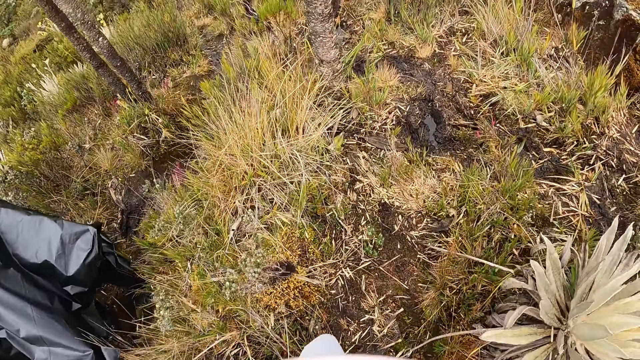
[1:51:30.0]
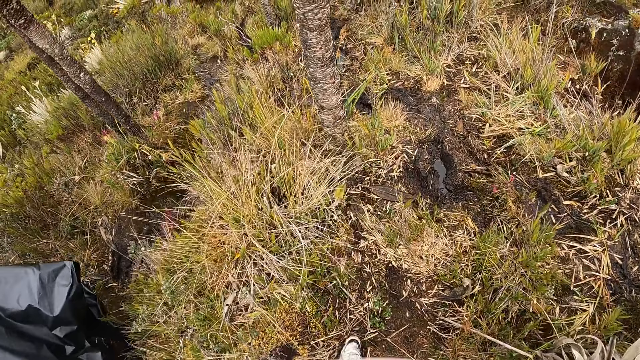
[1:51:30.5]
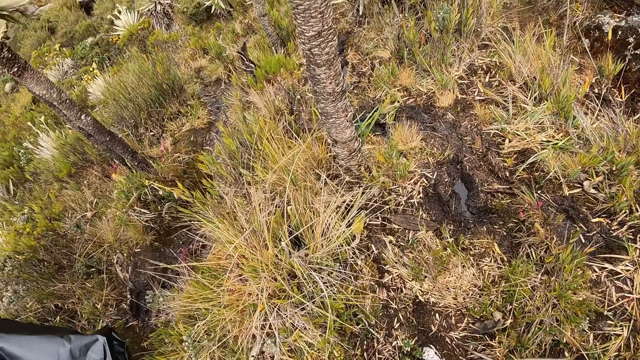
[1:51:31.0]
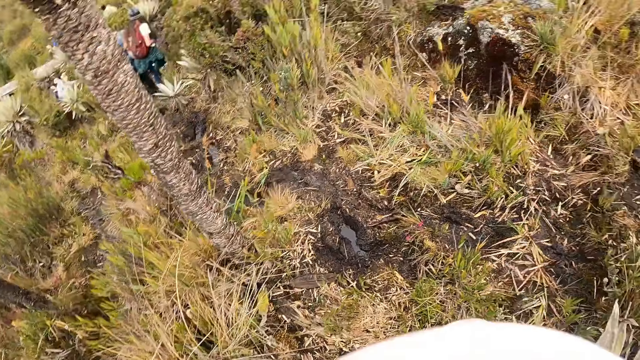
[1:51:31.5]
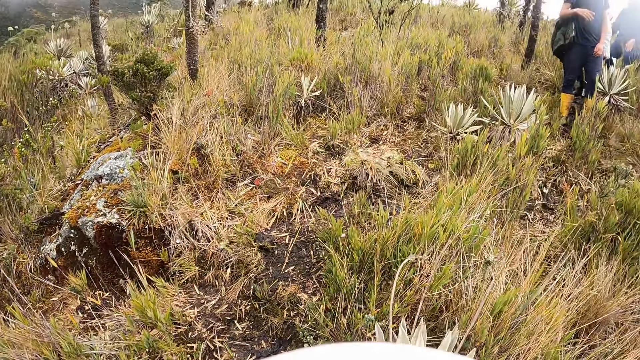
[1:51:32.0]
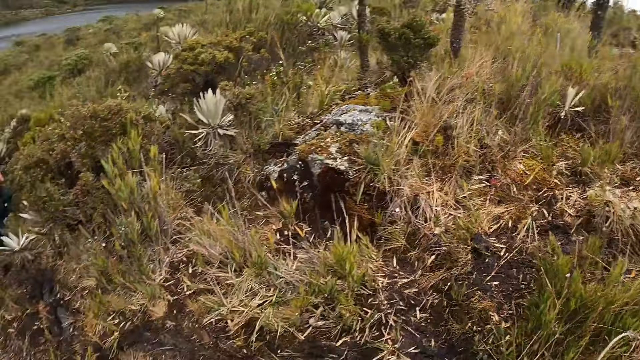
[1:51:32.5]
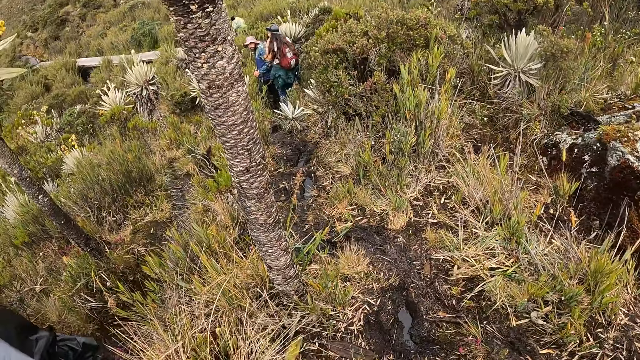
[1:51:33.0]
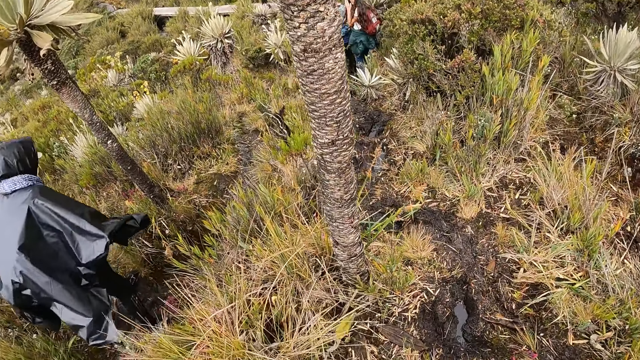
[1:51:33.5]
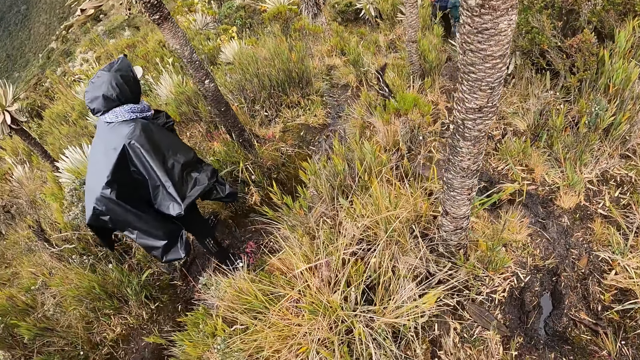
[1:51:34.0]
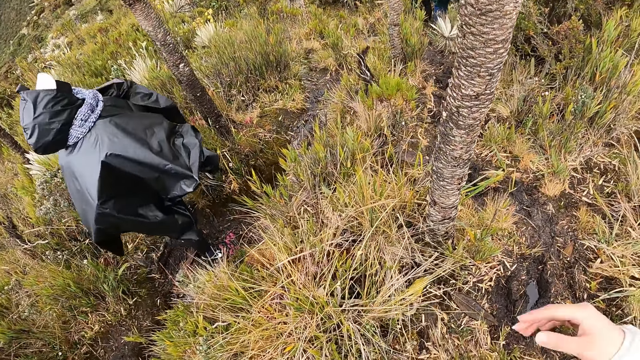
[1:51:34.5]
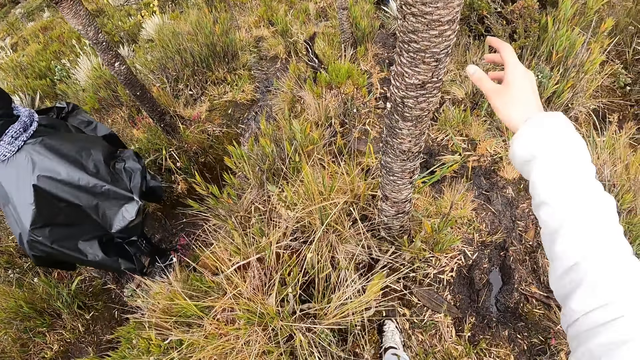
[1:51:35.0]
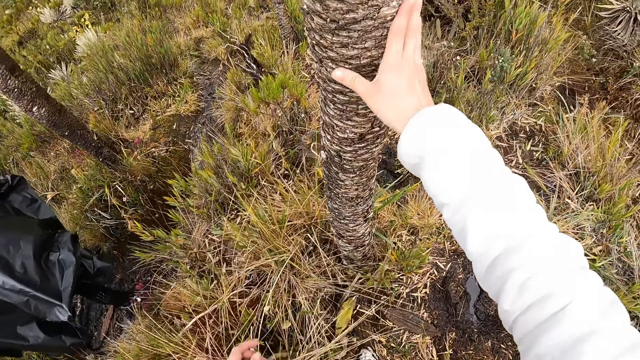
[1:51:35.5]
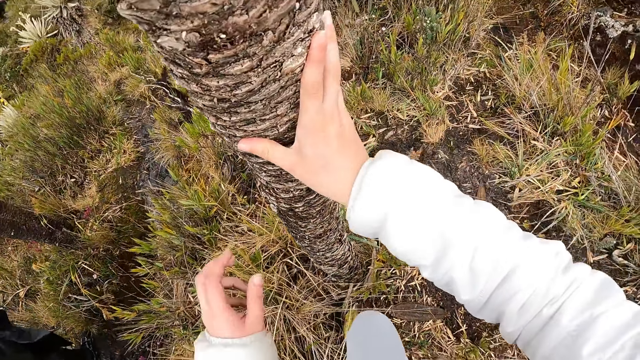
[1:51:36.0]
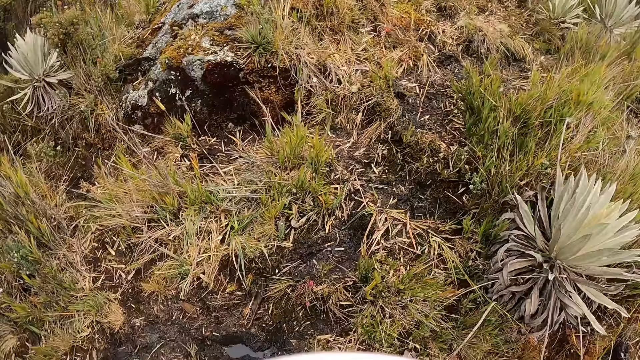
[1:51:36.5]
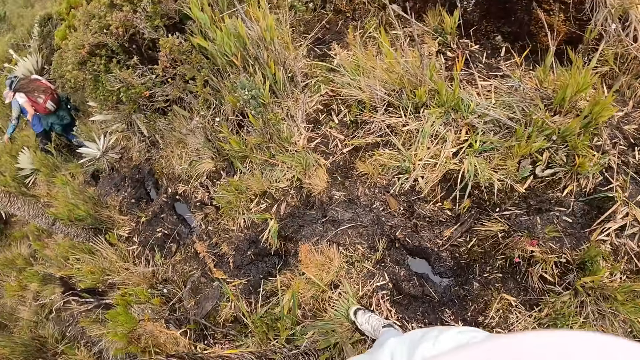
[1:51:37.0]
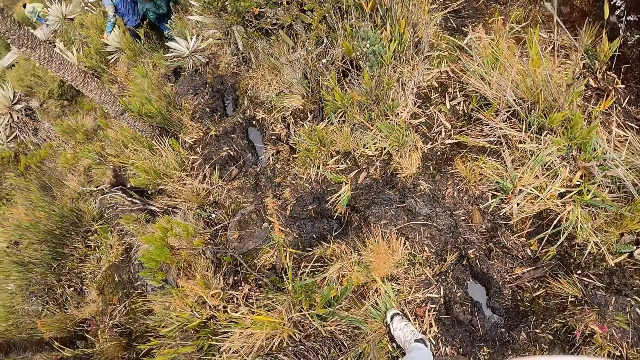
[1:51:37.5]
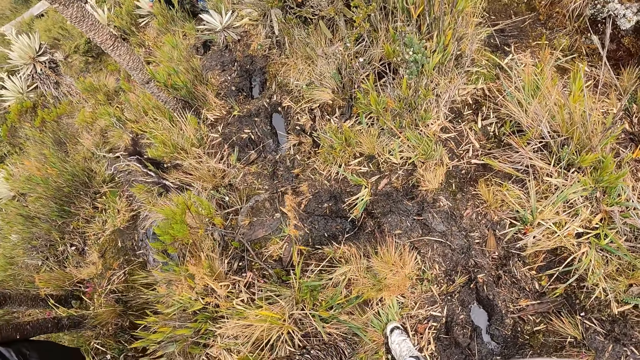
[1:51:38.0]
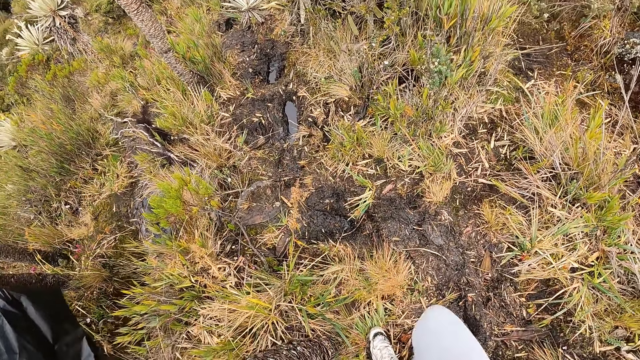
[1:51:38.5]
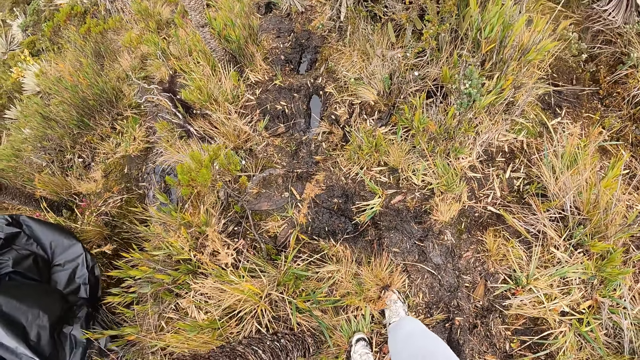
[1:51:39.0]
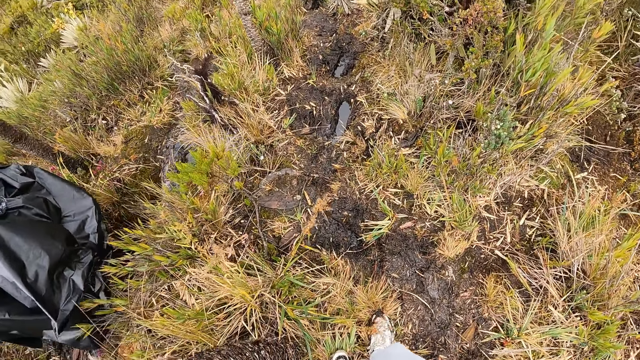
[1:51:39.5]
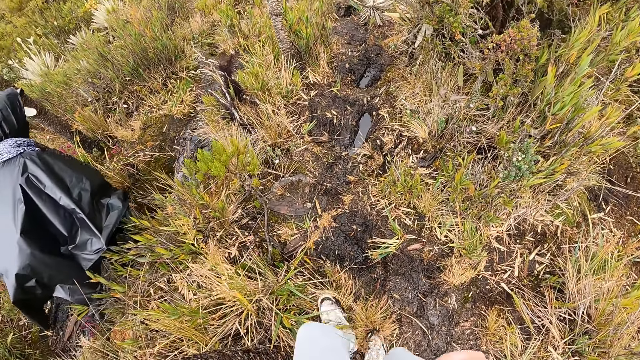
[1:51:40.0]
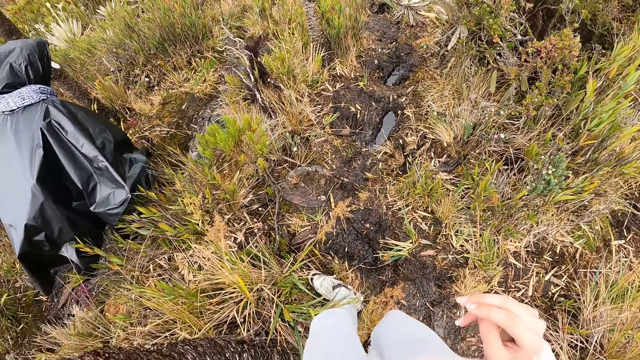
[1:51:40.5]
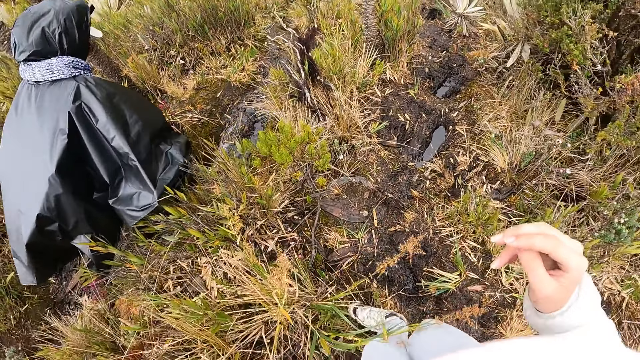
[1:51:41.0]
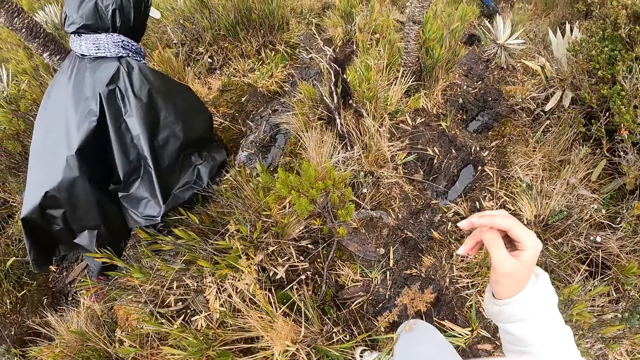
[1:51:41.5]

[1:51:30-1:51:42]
The camera wearer looks back. They touch a tree with both hands. They look around.

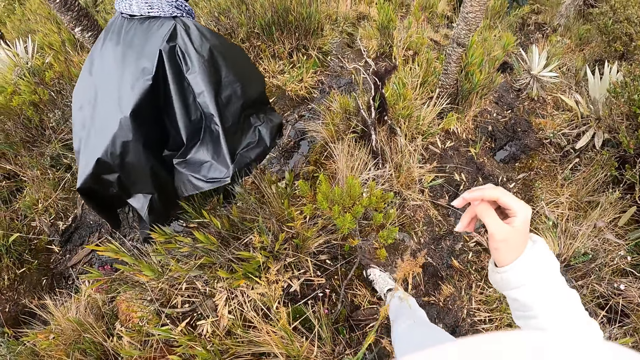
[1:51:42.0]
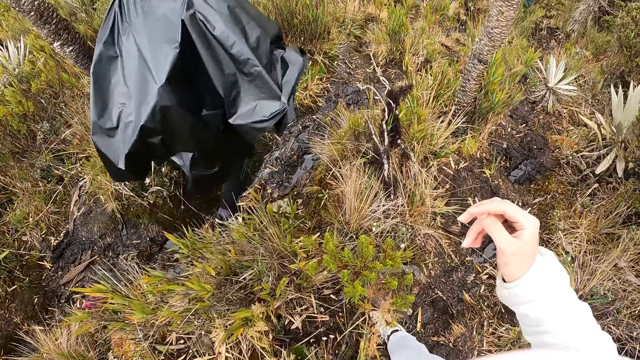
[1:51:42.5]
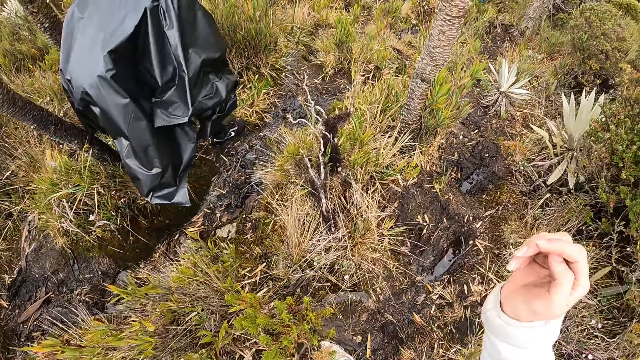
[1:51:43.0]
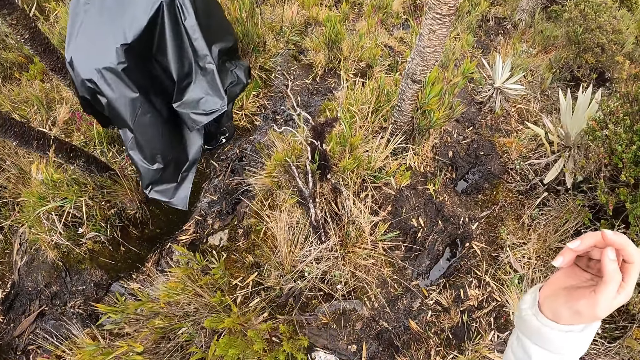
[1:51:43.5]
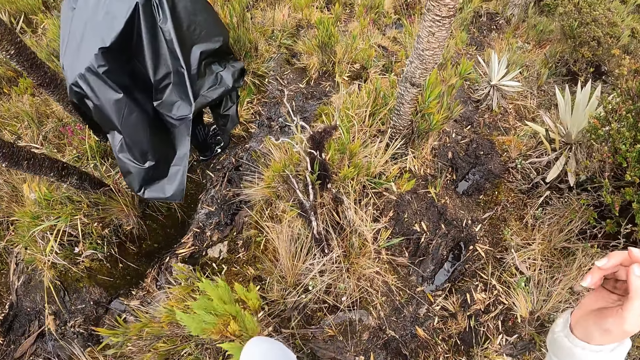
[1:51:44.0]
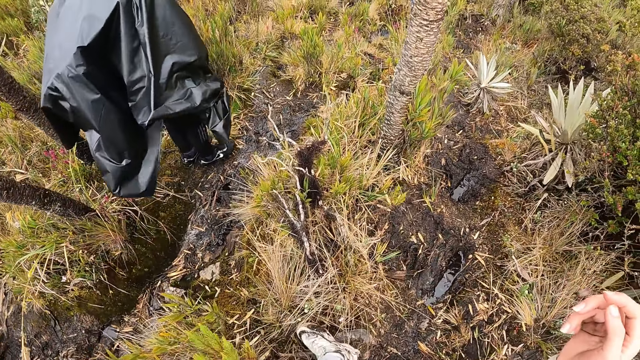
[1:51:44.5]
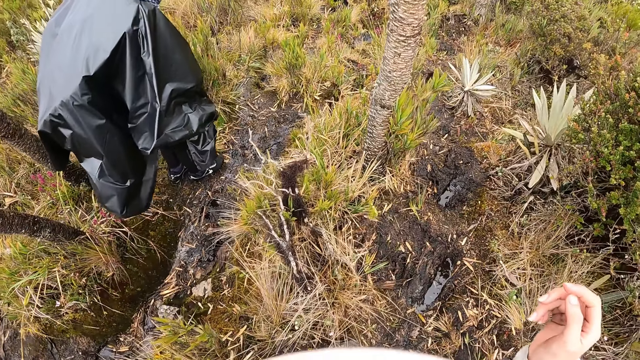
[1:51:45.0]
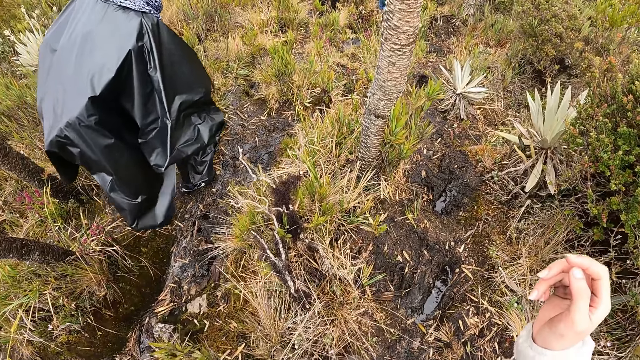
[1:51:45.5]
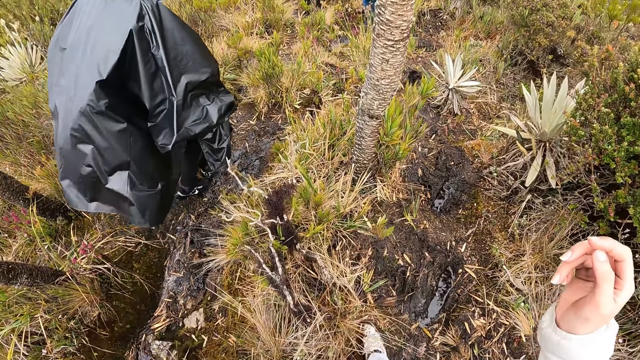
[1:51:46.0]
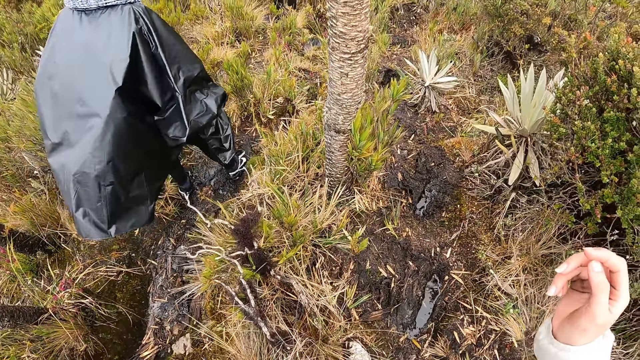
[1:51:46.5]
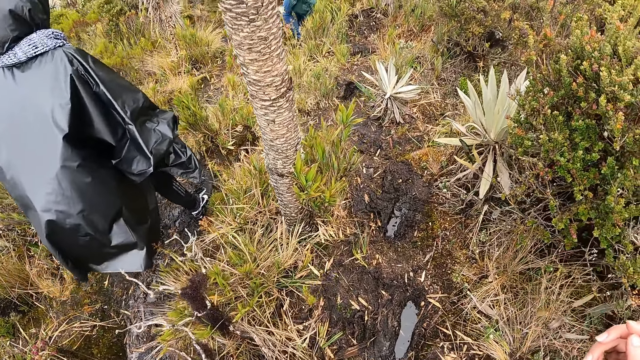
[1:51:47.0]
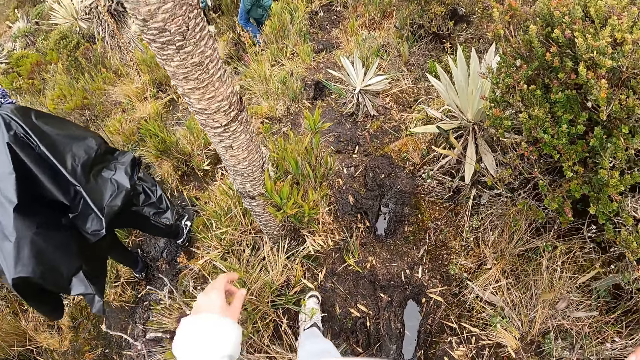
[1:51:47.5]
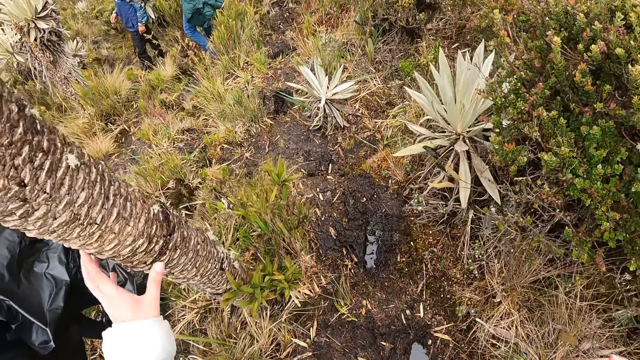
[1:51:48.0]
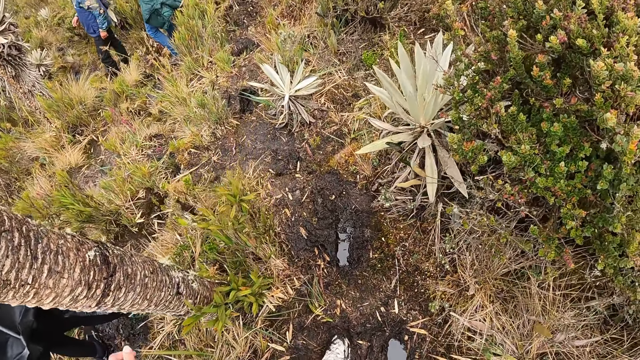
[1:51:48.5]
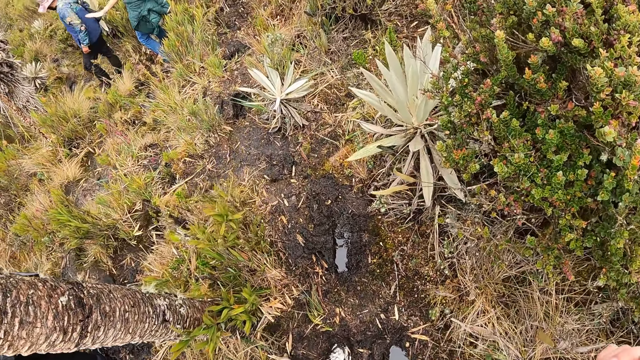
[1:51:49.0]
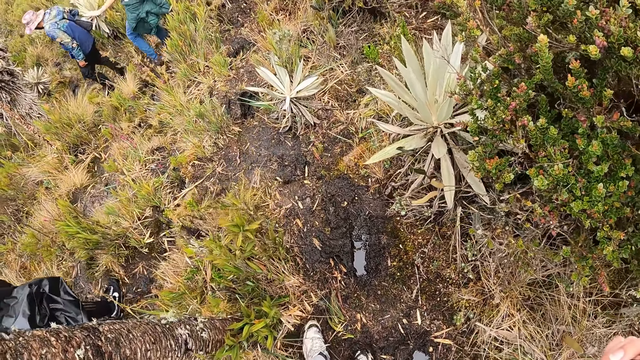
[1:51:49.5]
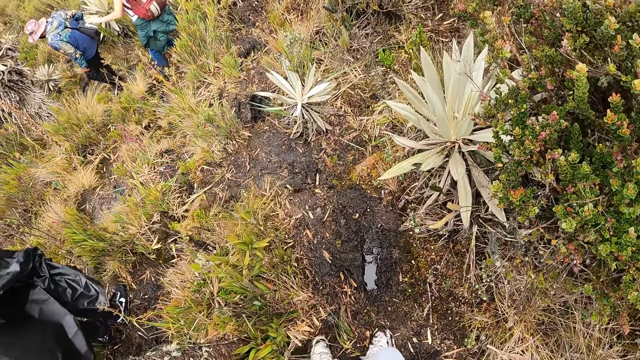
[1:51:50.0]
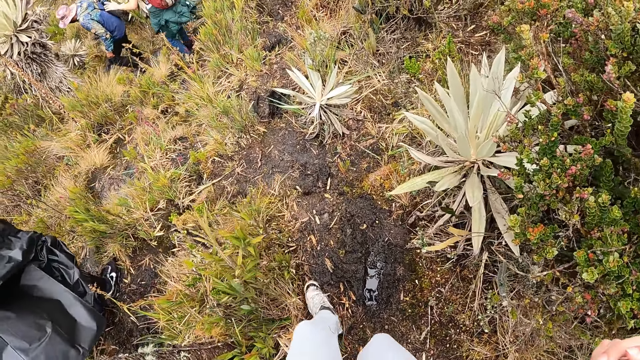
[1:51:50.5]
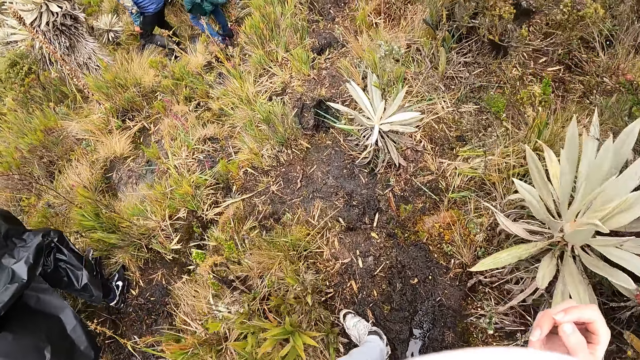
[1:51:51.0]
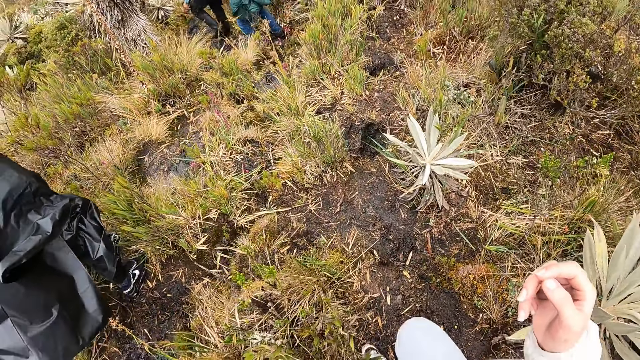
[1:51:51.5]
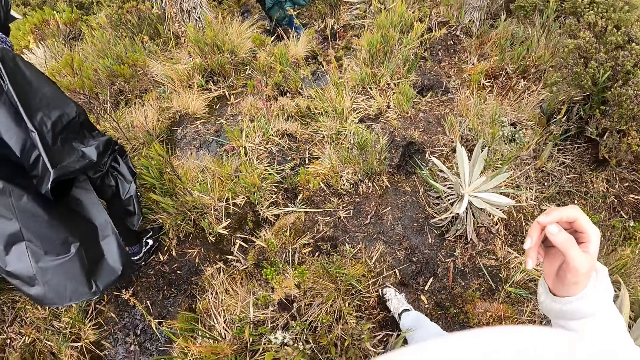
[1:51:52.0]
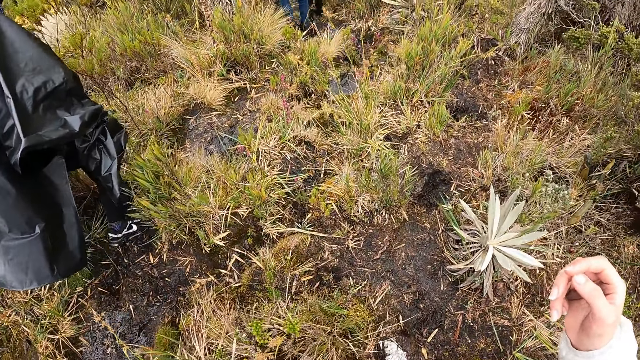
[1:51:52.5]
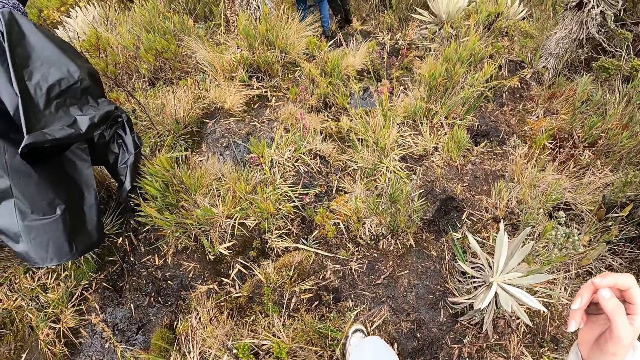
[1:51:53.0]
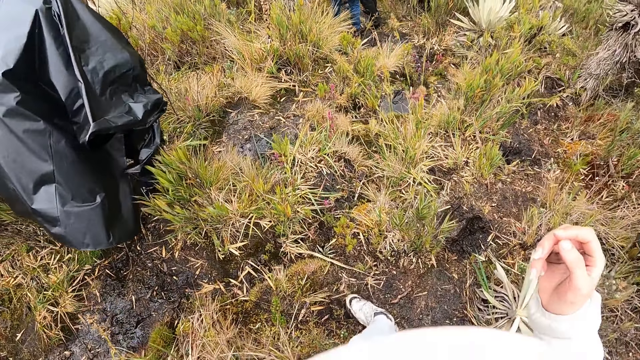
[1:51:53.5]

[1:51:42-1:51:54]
The camera wearer touches a tree.
